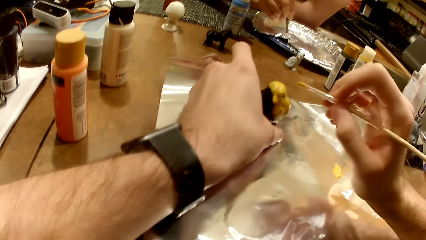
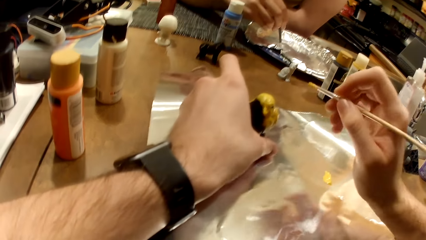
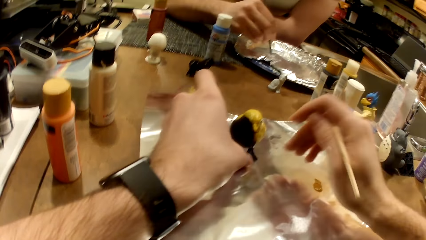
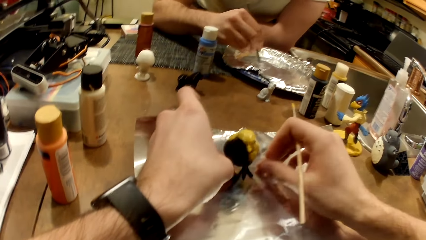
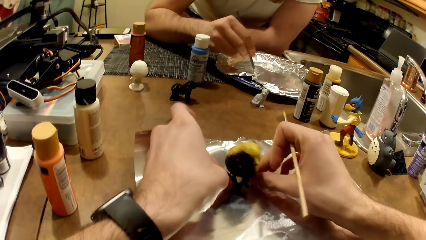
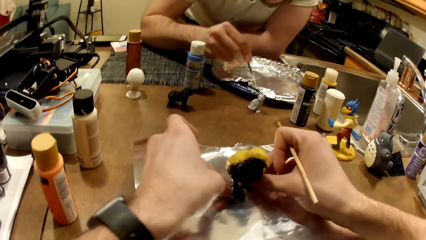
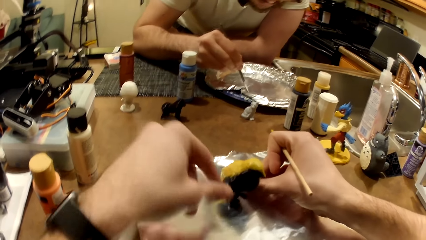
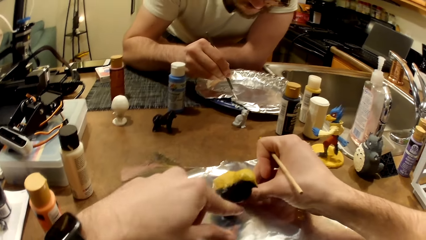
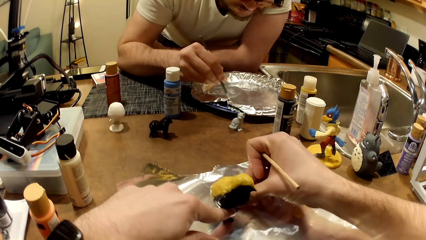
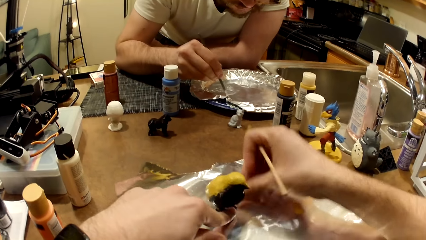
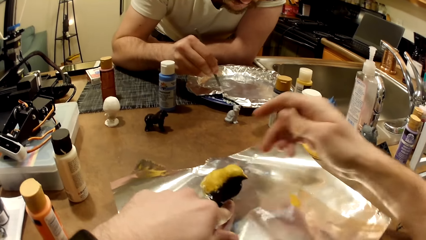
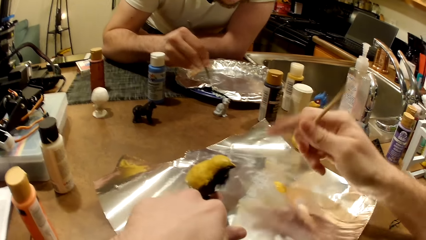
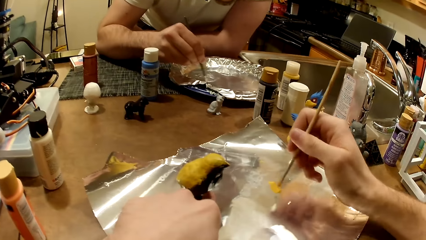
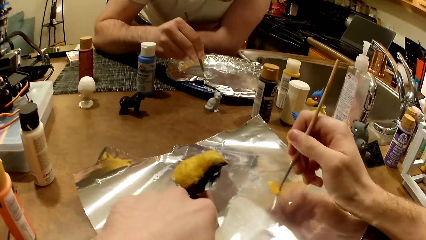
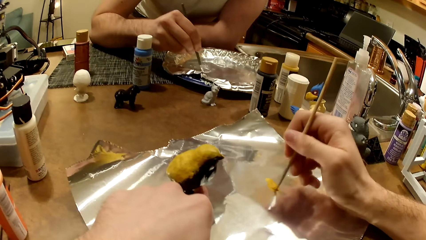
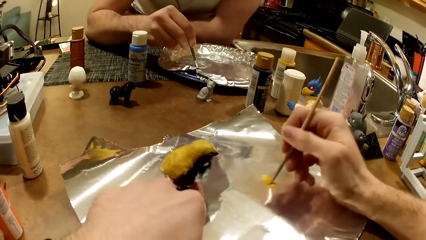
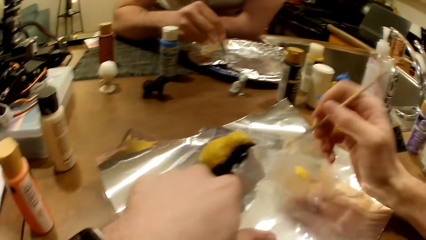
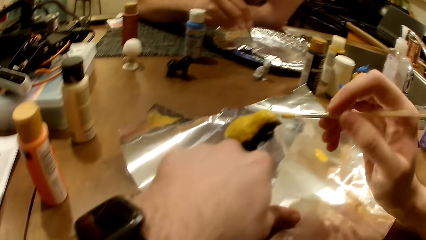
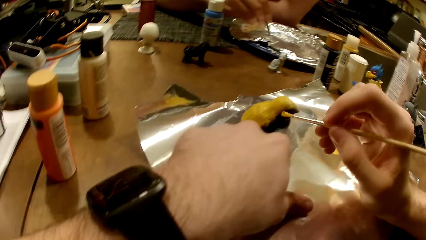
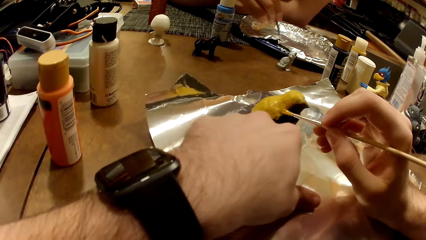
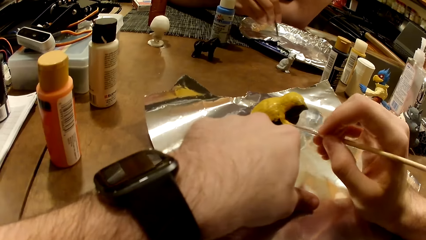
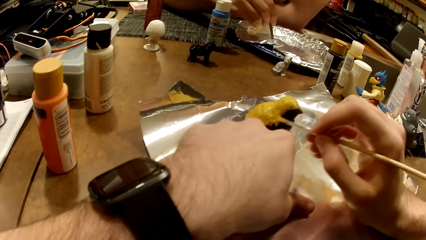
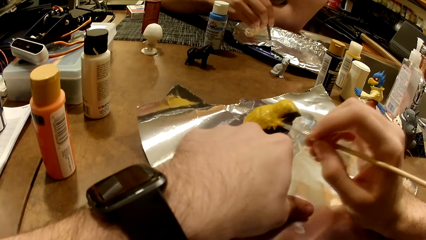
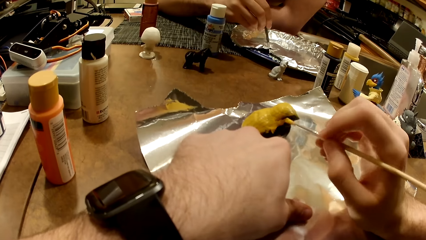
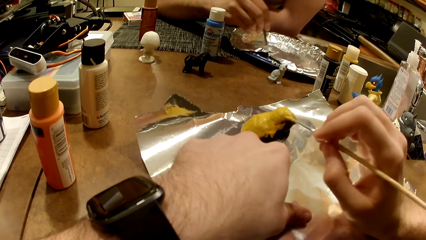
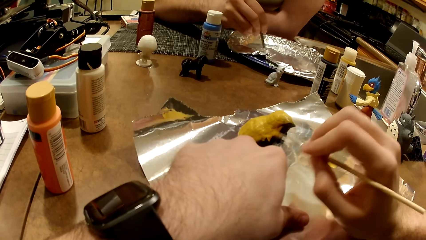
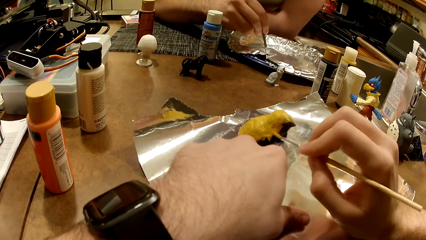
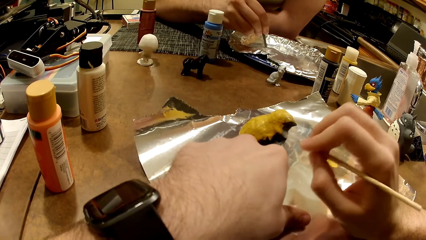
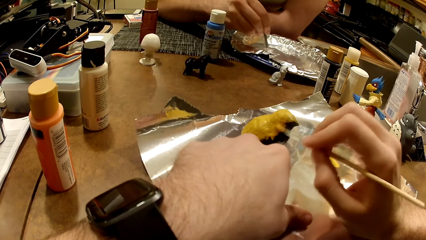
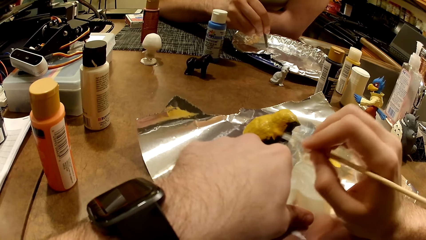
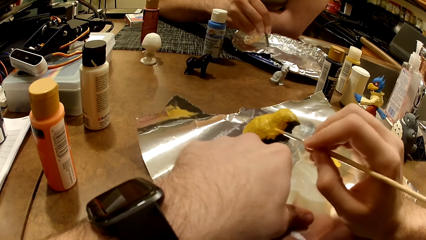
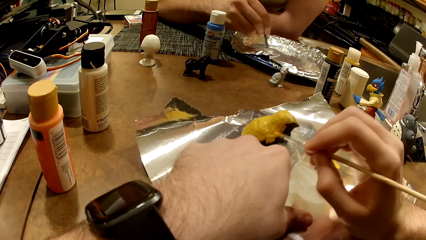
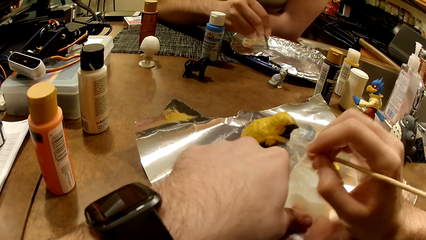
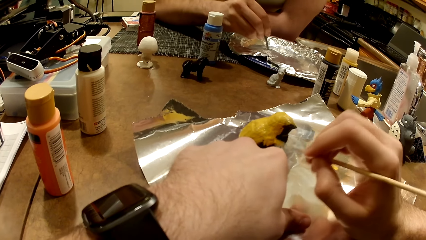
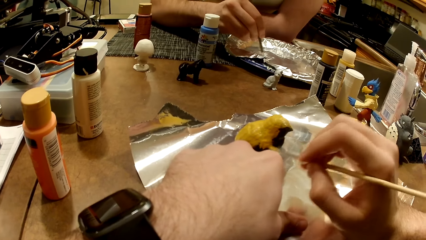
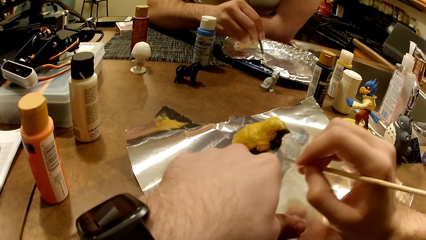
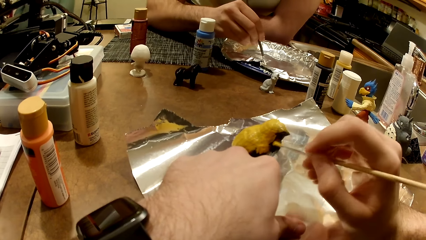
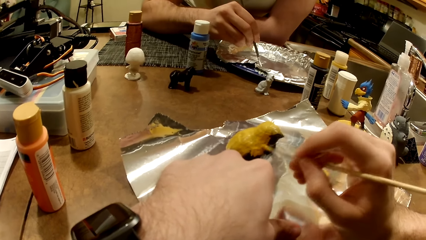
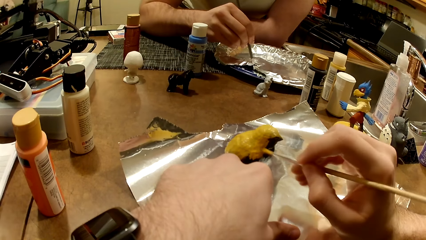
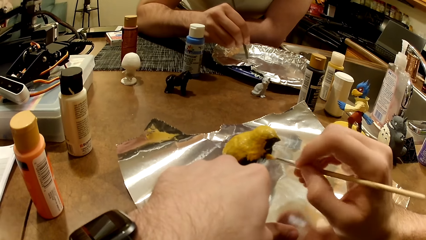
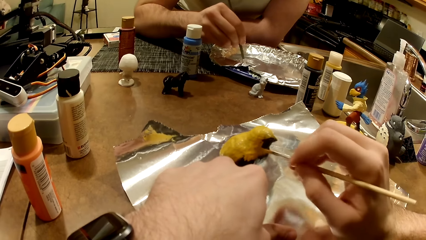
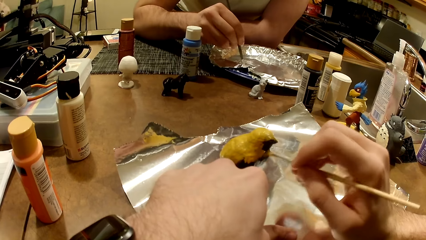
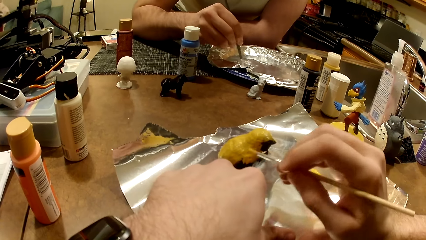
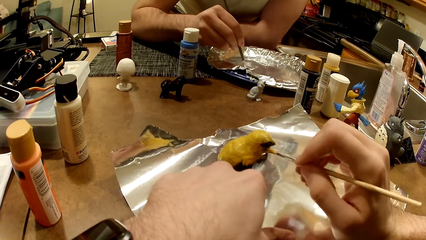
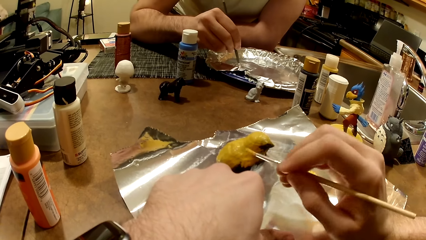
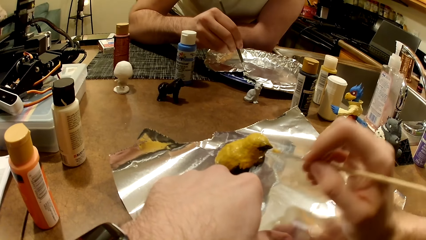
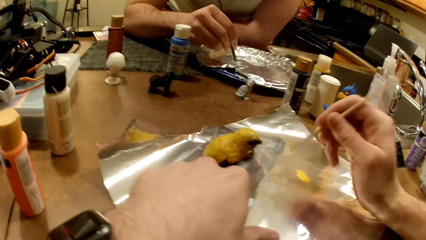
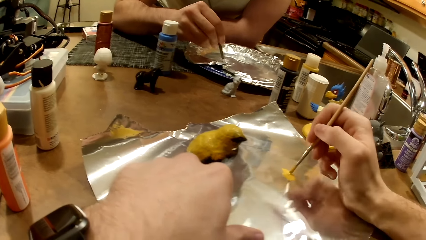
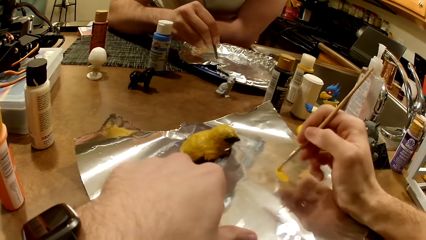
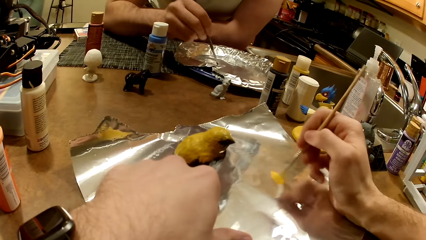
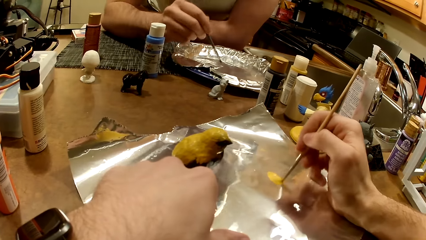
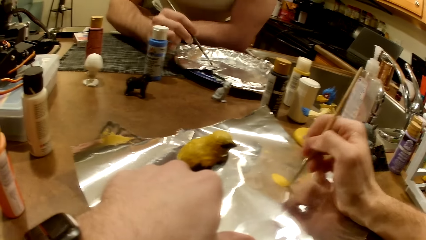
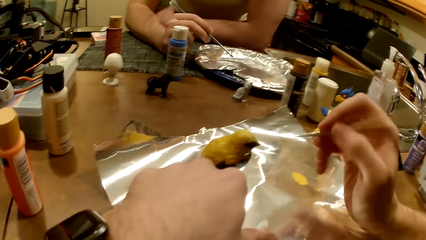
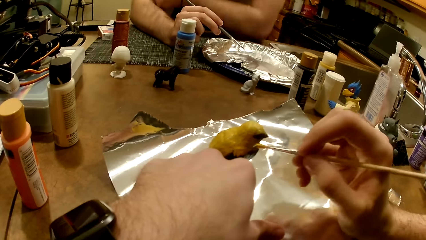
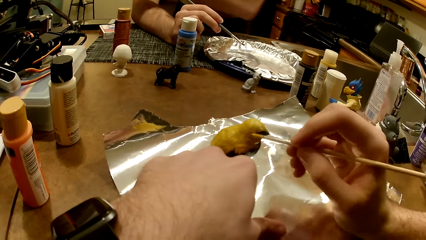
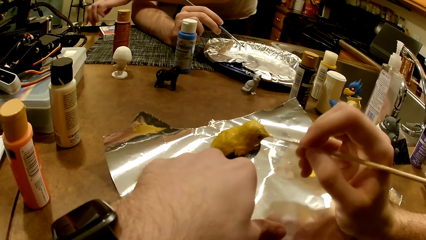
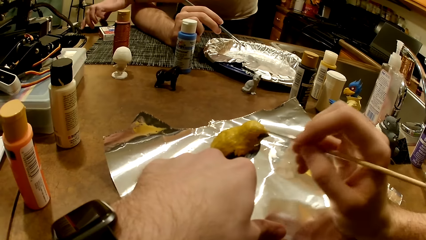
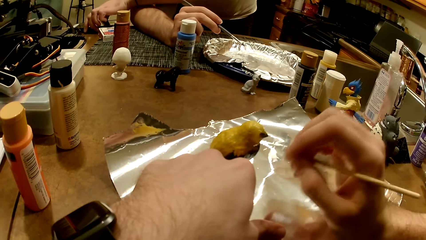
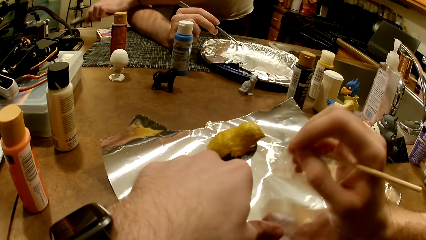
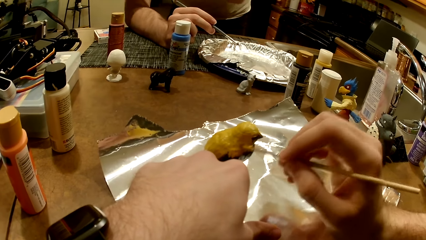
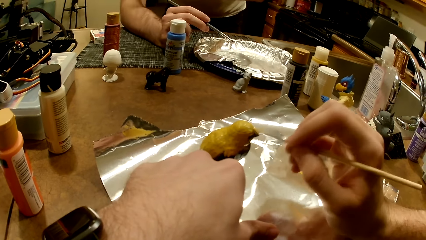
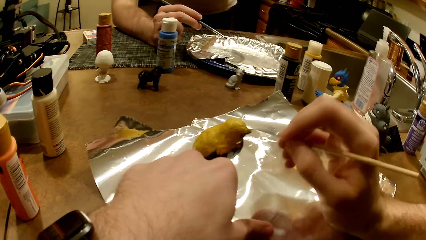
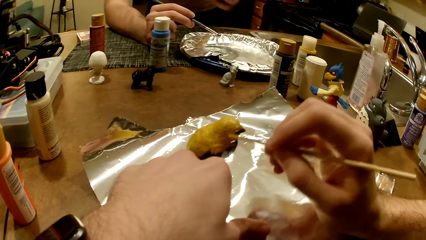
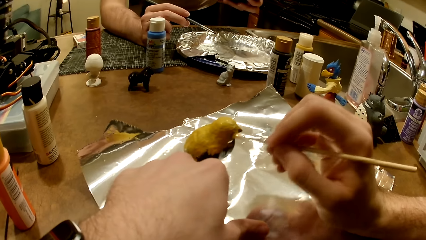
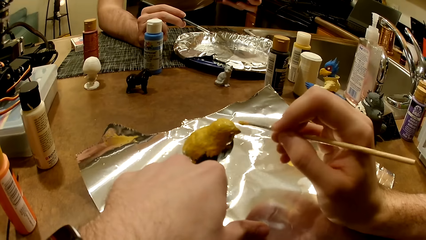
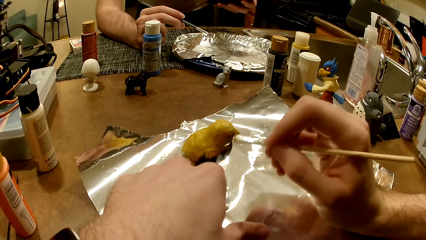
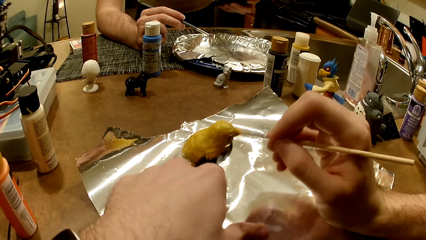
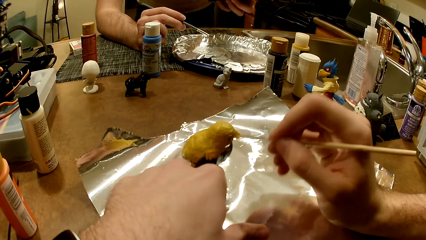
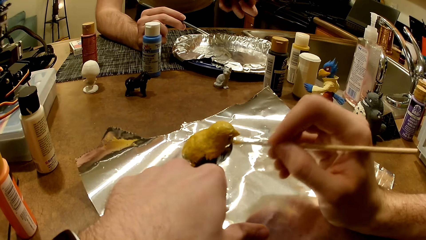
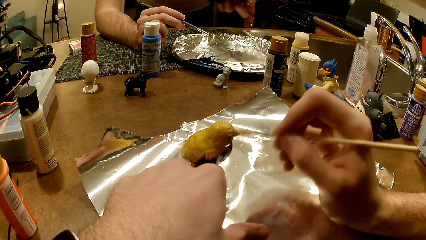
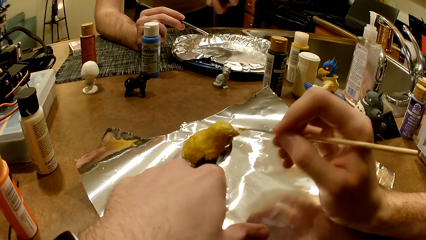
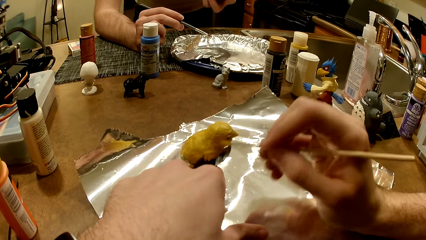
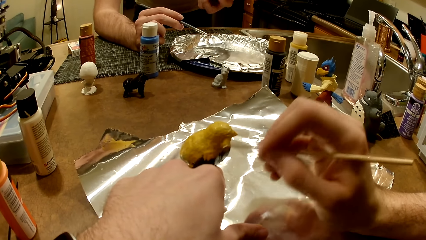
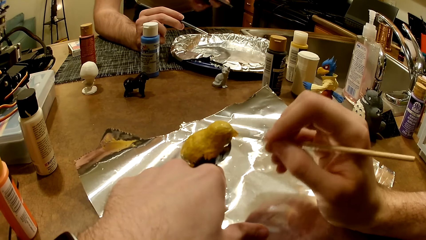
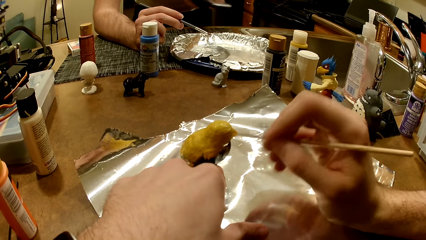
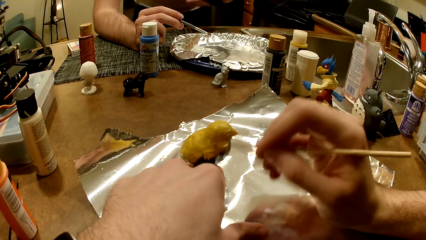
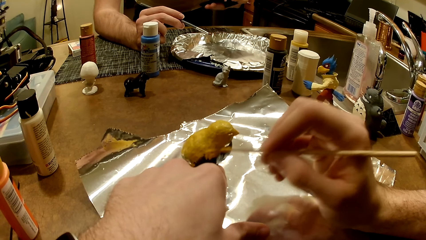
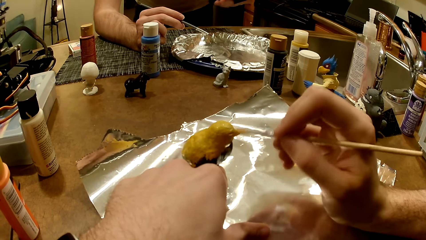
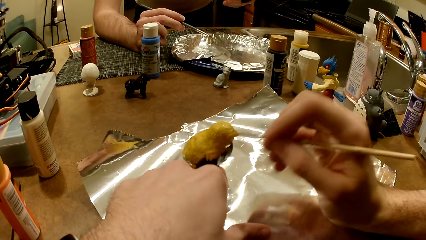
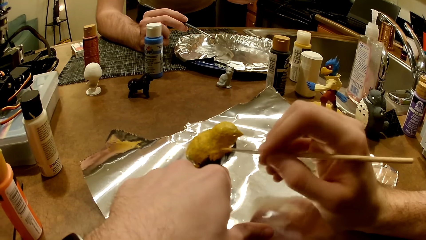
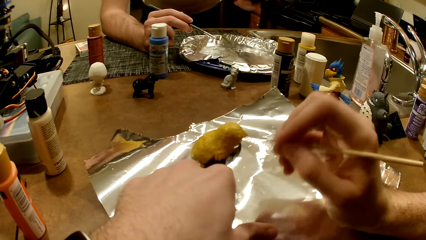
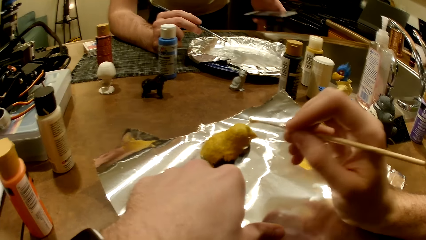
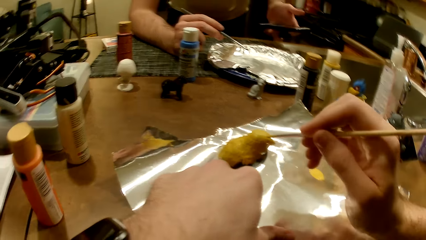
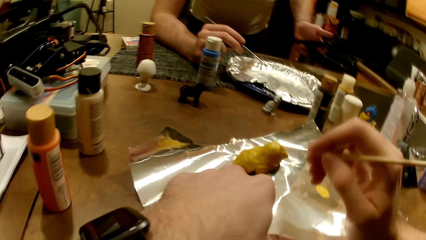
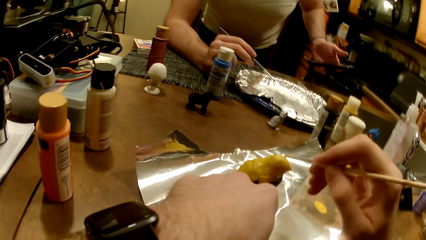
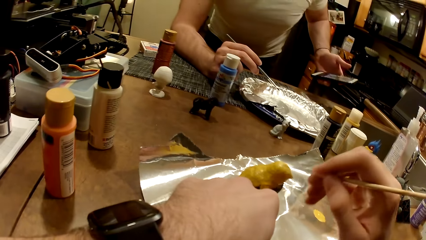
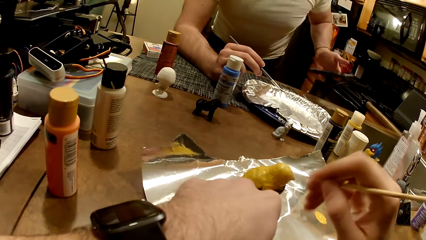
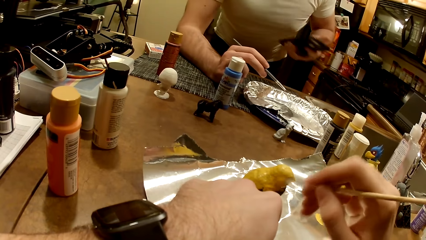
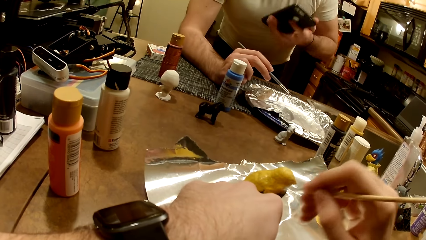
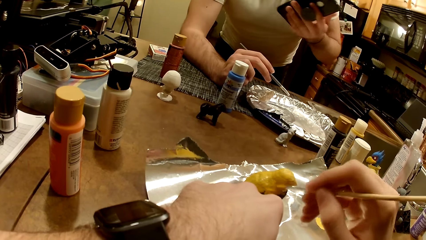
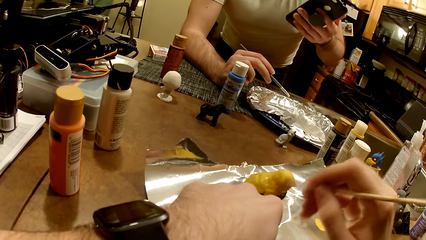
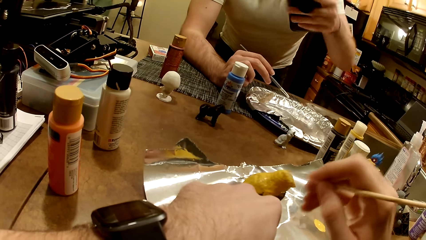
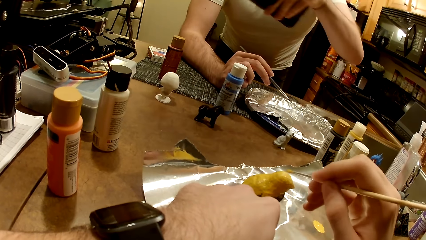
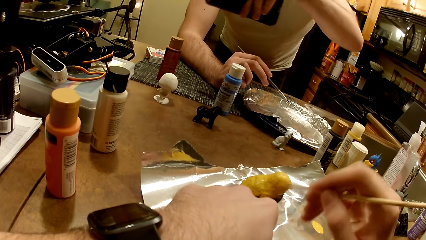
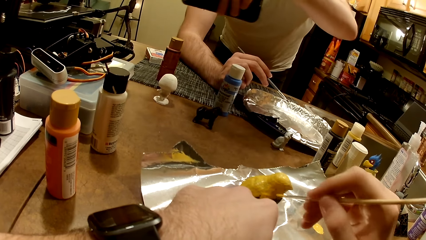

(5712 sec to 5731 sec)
The camera wearer turns the bird figurine or sculpture with both hands. He turns the bird figurine with his left hand. He holds the bird figurine in place with his left hand. He stirs the cream-colored paint with the paint brush in his right hand. He puts paints on the brush. He paints the bird figurine with the cream-colored paint and the paint brush in his right hand. He stirs the cream-colored paint with the paint brush in his right hand. He puts paints on the brush. He paints the bird figurine with the cream-colored paint and the paint brush in his right hand. The man picks up a phone on the work table with his left hand. The man holds the phone. The camera wearer paints the bird sculpture with the painting brush. The man moves the phone around with his left hand.
